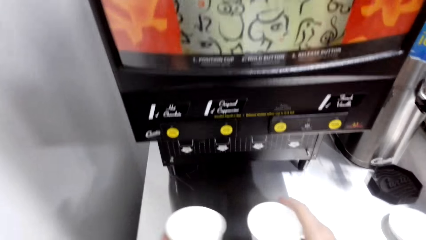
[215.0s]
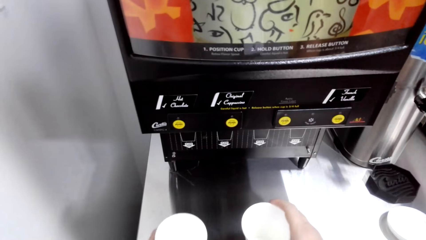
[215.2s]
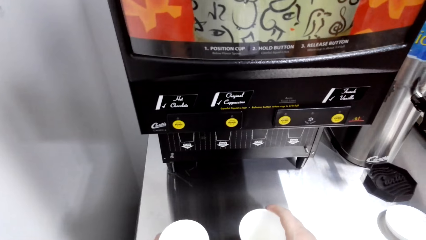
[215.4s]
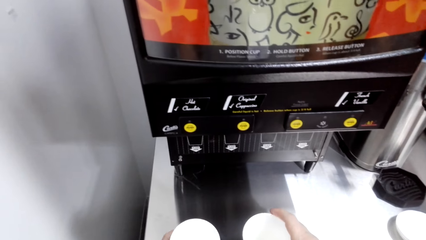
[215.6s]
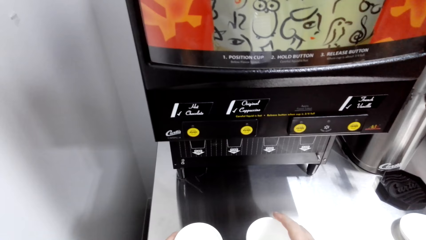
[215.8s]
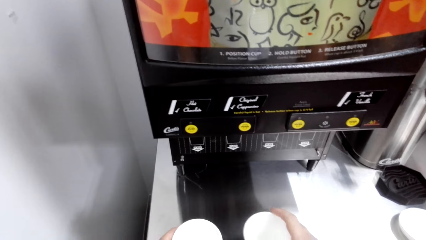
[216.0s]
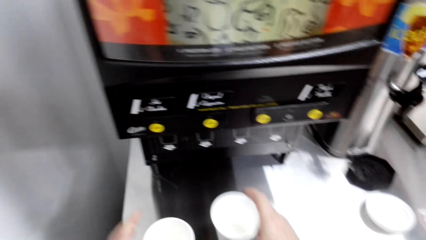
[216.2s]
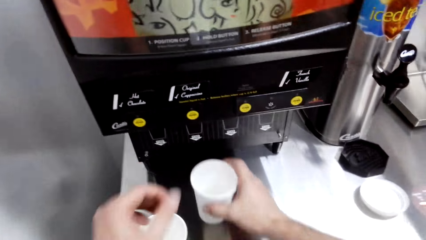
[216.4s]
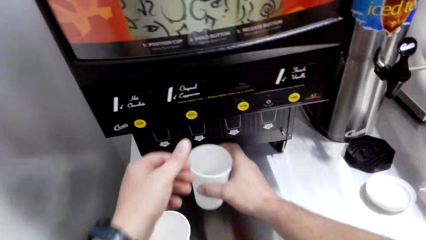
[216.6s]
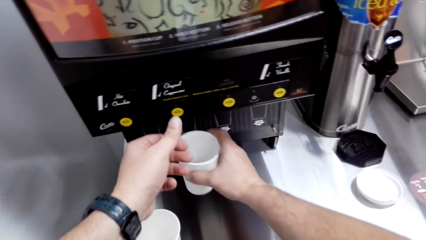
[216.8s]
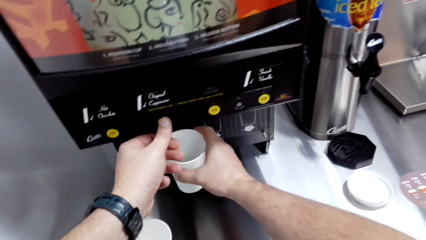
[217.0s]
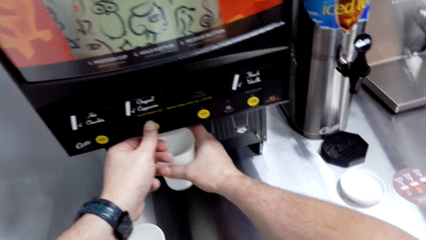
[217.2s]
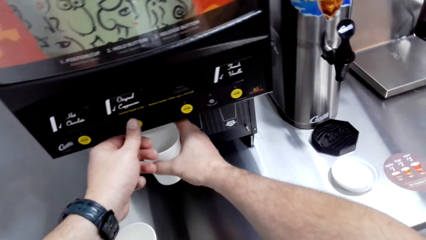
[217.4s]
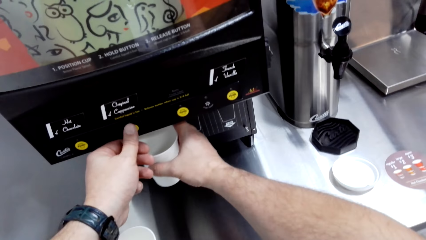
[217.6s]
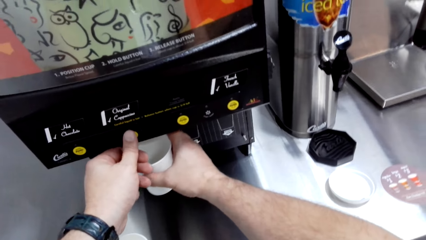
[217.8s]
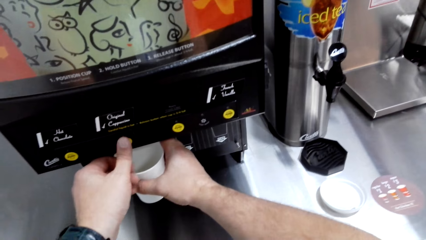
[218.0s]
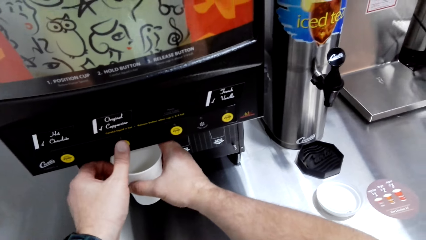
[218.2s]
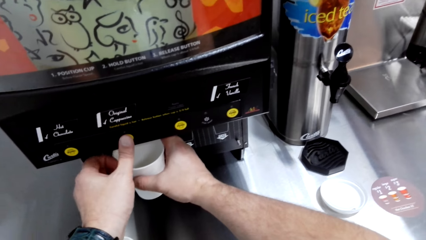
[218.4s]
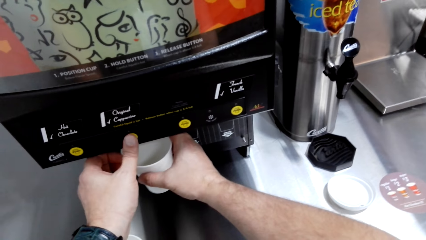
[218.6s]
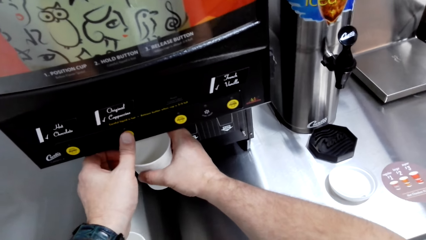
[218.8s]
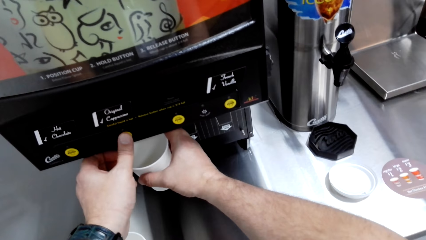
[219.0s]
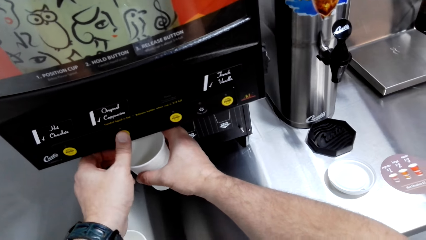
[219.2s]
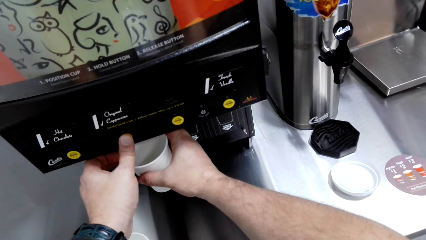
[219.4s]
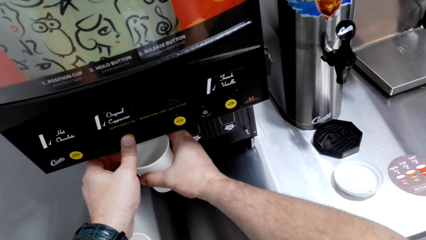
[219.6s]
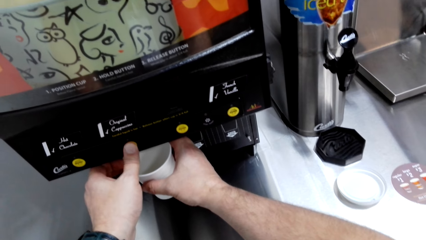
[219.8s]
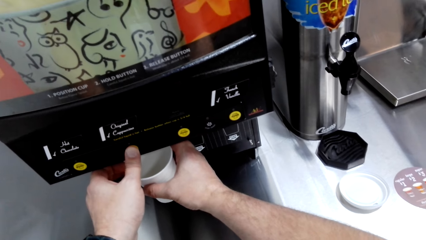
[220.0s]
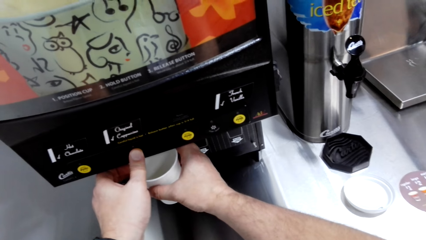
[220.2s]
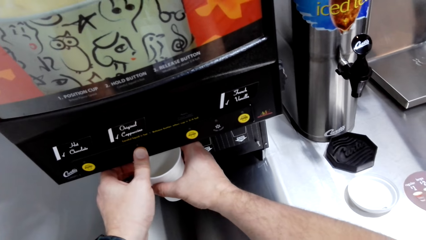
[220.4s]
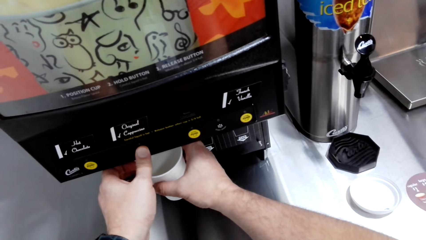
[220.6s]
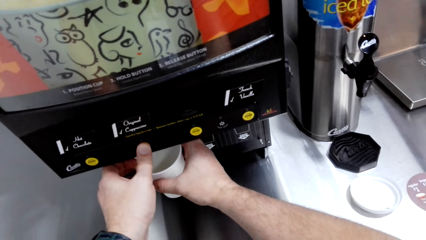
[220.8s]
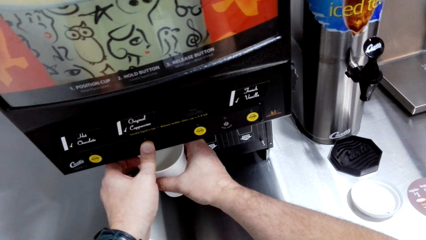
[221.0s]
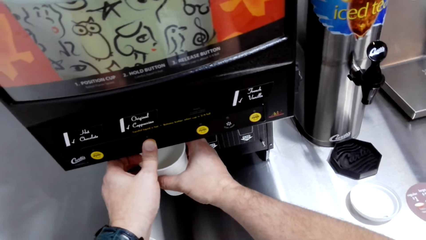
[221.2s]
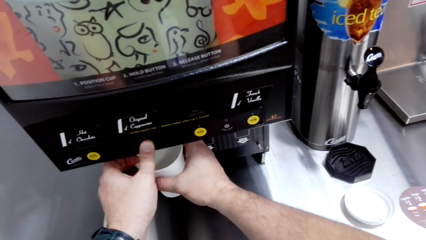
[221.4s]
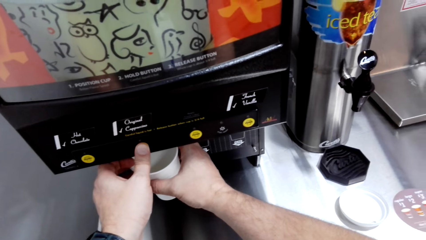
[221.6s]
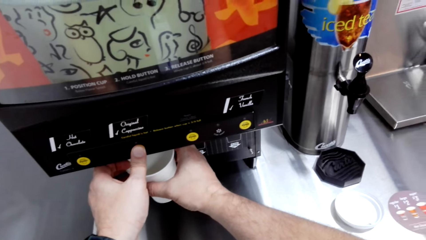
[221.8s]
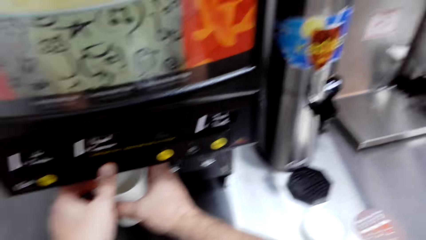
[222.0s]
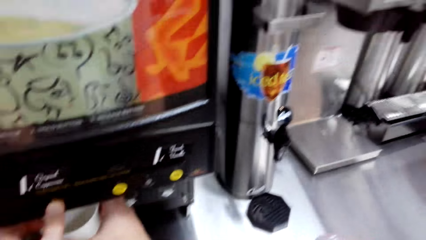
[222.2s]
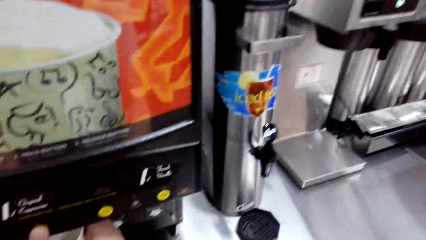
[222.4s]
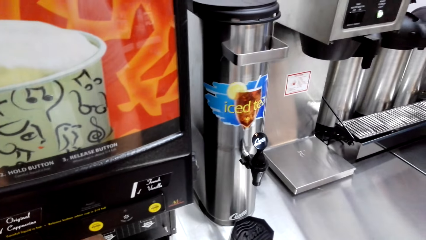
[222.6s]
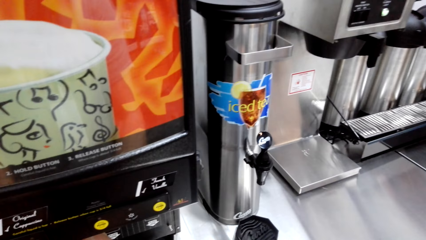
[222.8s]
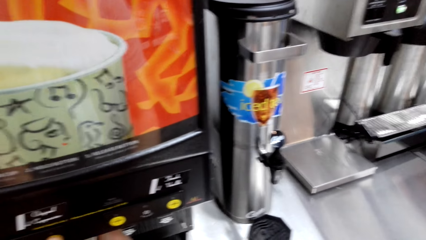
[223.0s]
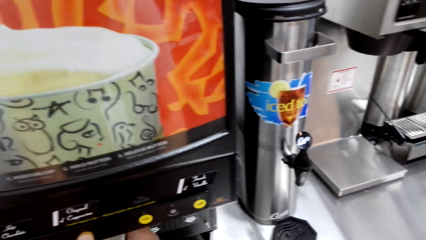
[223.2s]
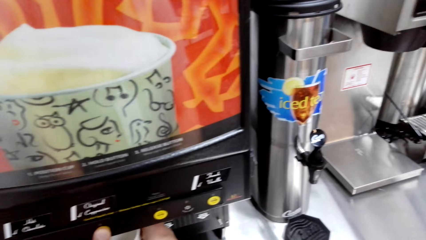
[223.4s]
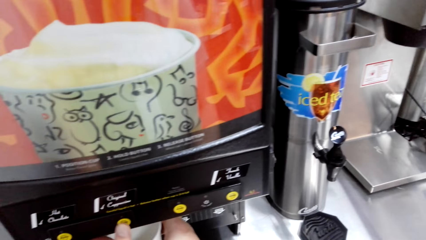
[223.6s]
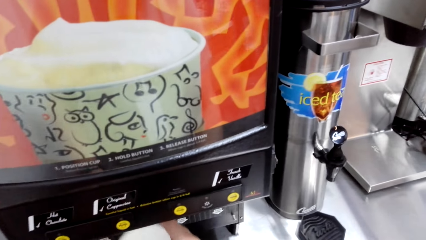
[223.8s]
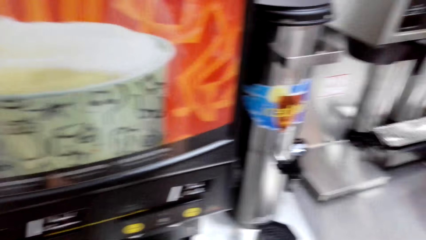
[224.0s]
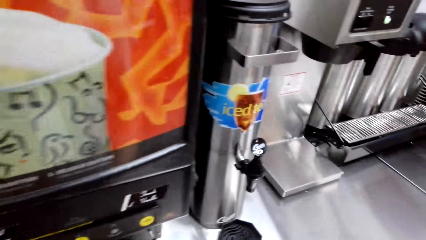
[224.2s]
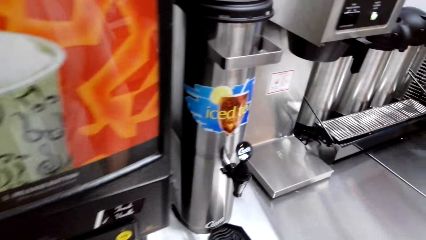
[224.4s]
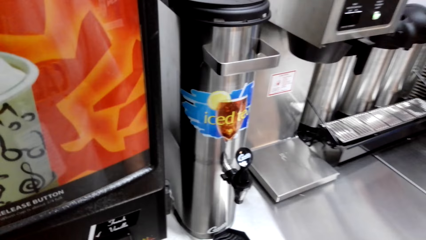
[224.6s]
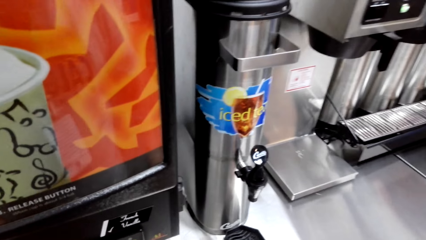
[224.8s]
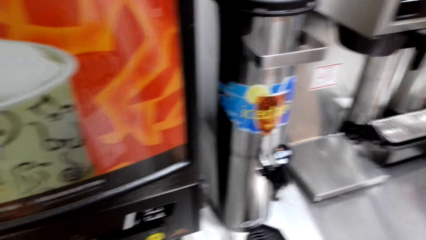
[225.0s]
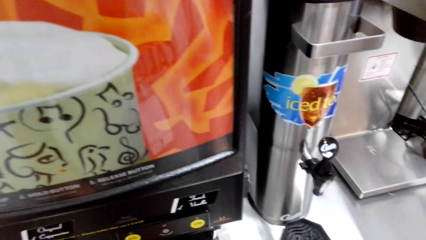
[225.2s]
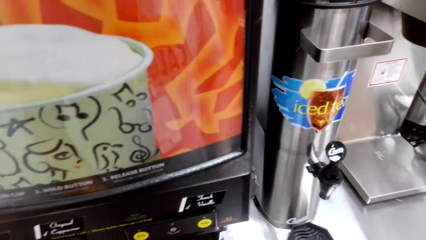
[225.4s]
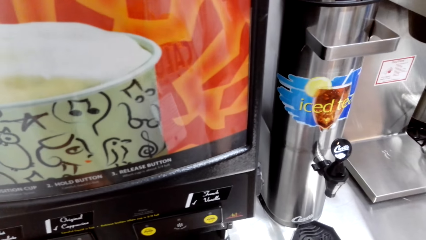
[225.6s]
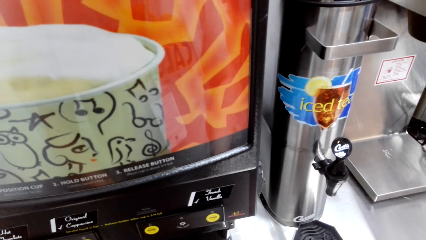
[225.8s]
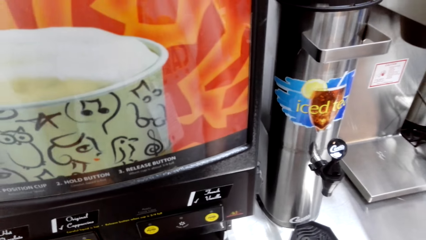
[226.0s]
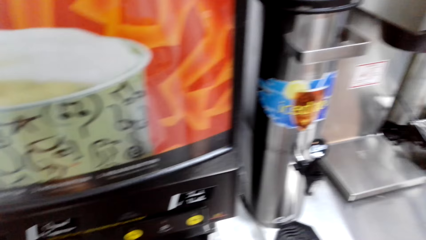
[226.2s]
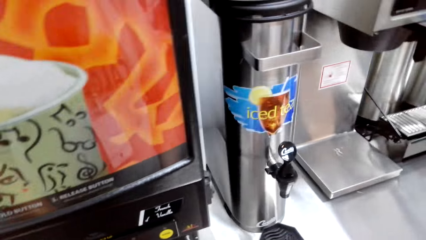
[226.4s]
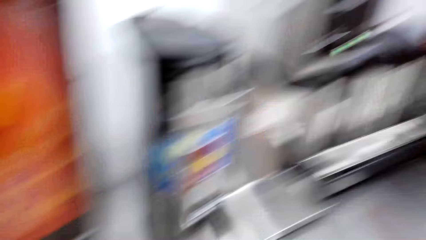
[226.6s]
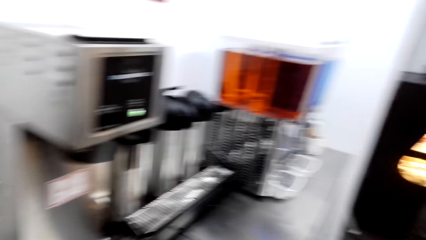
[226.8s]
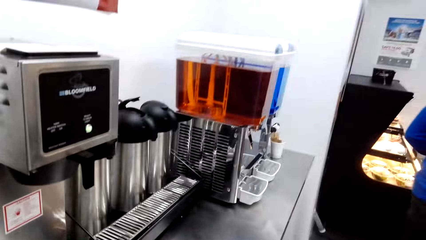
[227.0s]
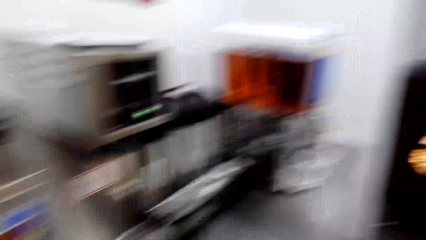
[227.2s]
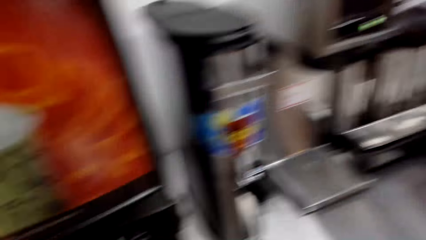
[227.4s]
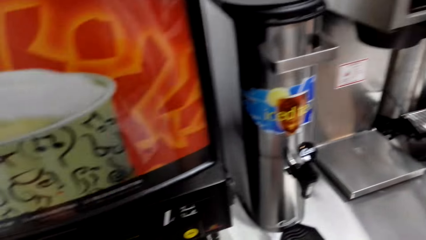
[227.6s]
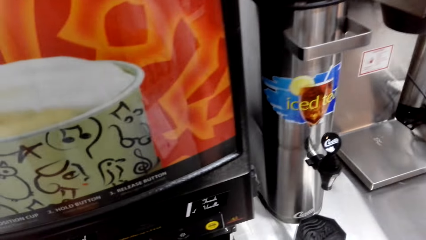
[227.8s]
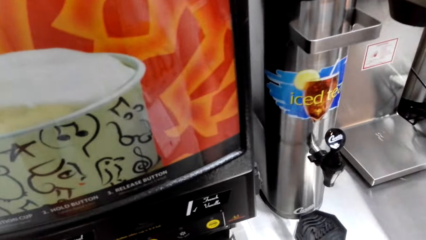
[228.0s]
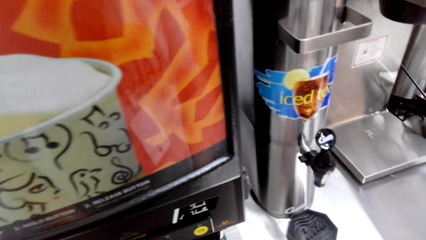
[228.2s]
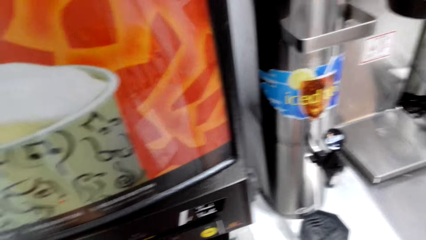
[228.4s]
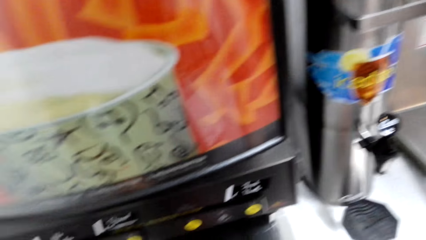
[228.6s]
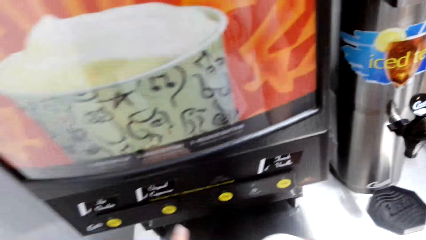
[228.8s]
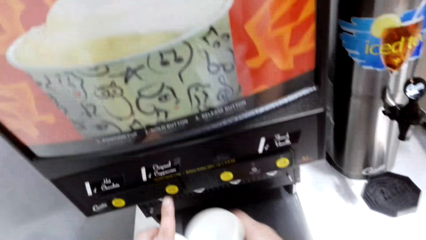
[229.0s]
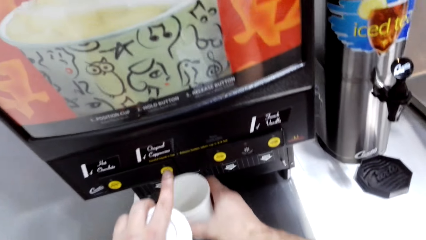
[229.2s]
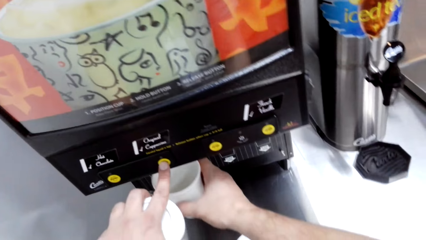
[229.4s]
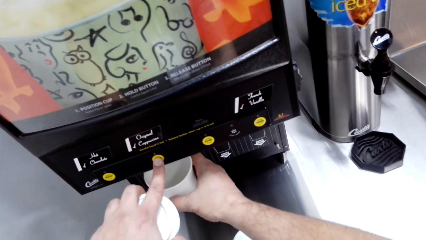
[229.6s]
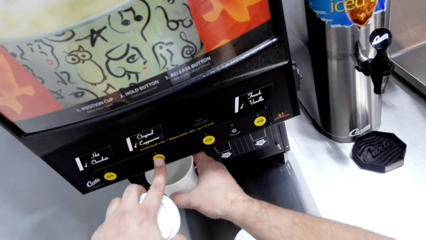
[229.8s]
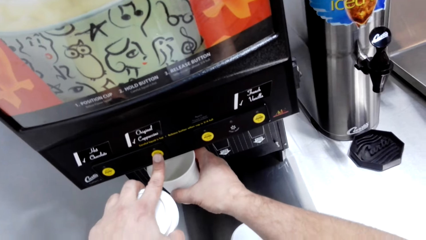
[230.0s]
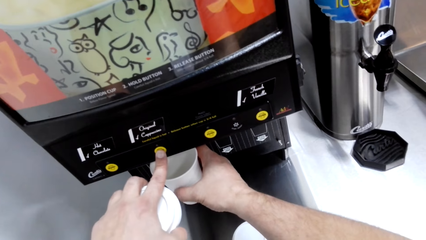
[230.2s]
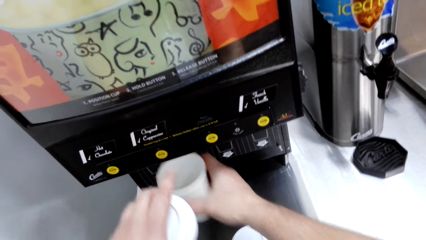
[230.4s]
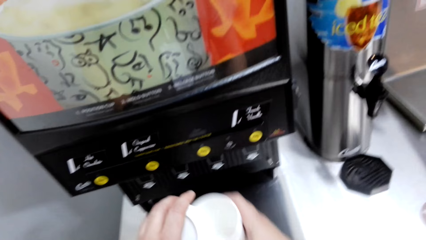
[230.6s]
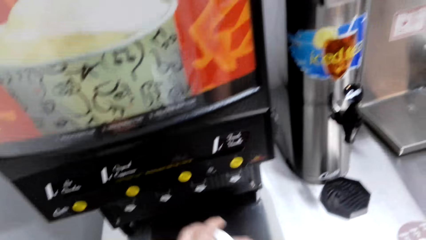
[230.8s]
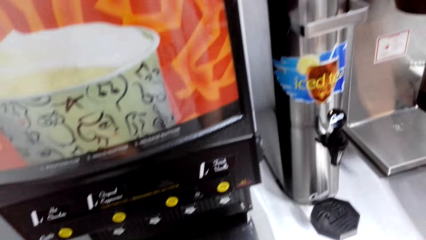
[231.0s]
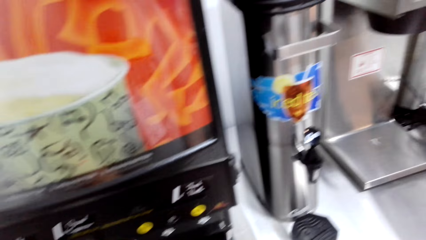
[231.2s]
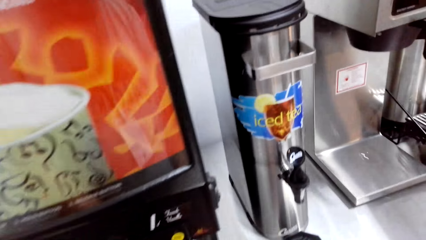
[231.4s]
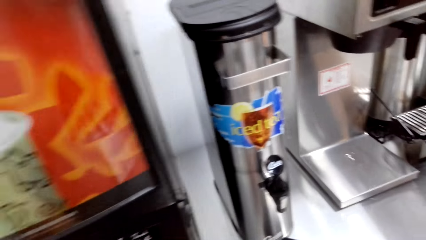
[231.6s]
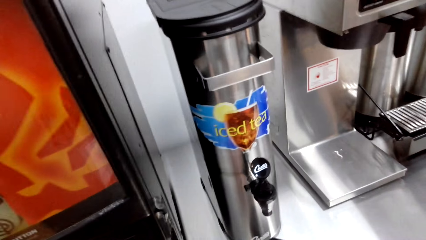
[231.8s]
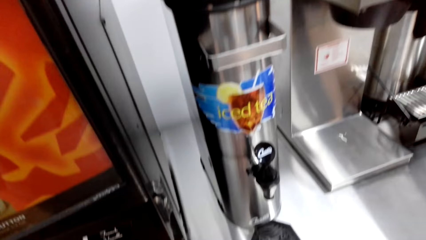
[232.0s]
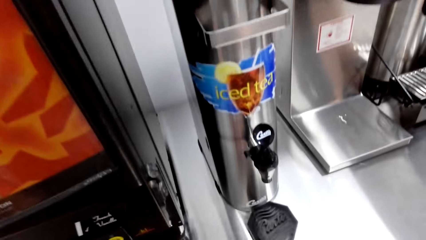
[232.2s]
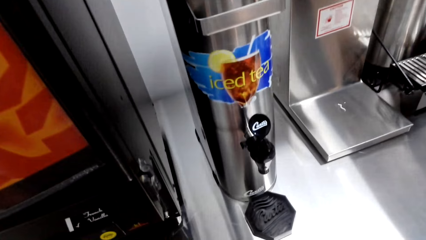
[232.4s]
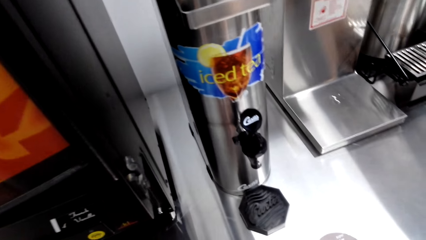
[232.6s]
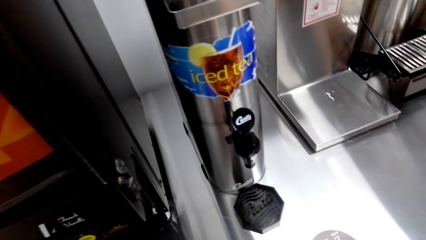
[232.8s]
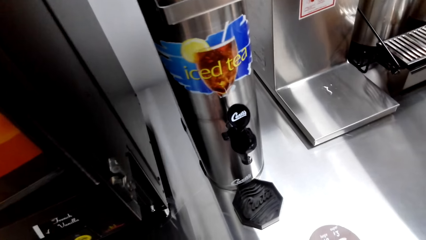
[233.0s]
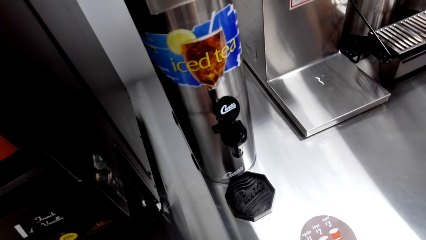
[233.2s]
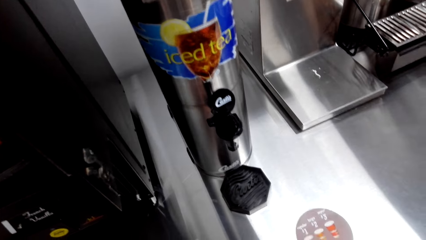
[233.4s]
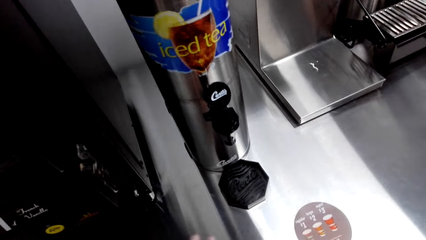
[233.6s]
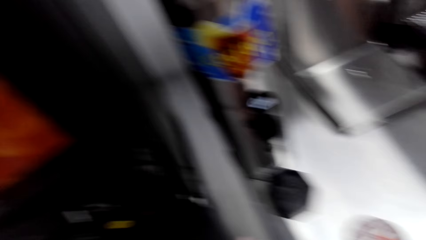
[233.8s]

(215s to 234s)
The camera wearer puts the cup on the table. They press the coffee maker. They operate the coffee maker. They hold the cup. They look around. They walk around the room. They operate the coffee maker. They press the coffee maker. They look around. They walk around the room.
